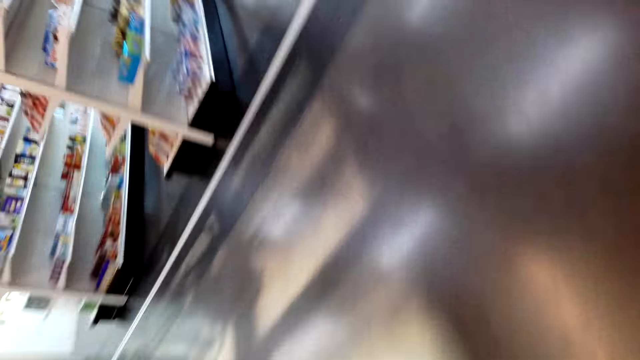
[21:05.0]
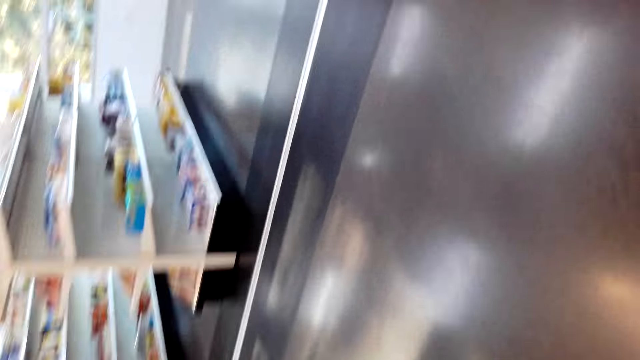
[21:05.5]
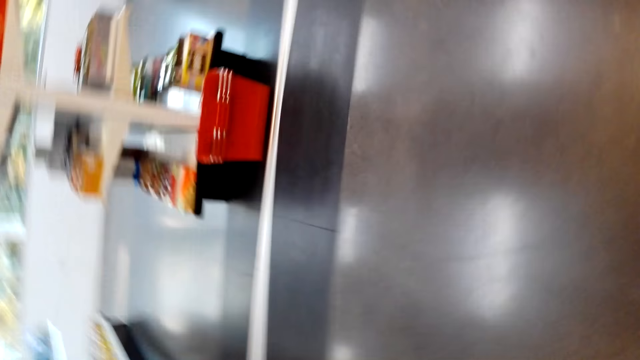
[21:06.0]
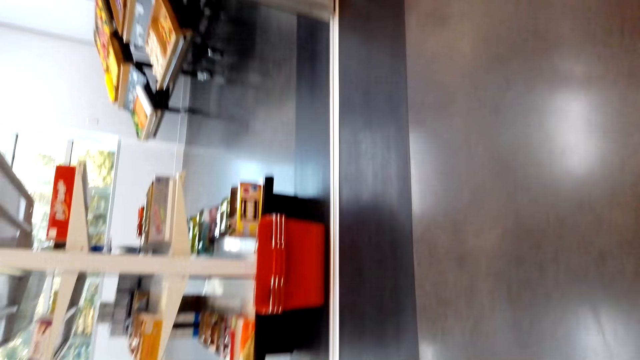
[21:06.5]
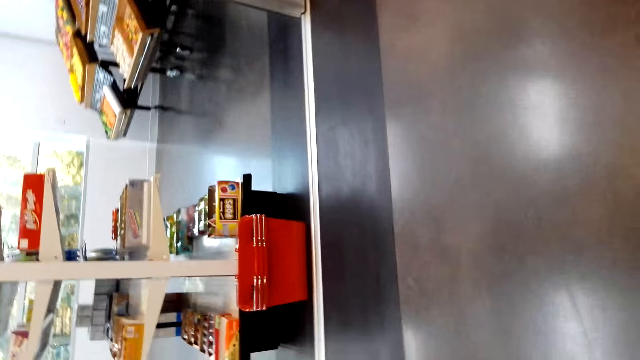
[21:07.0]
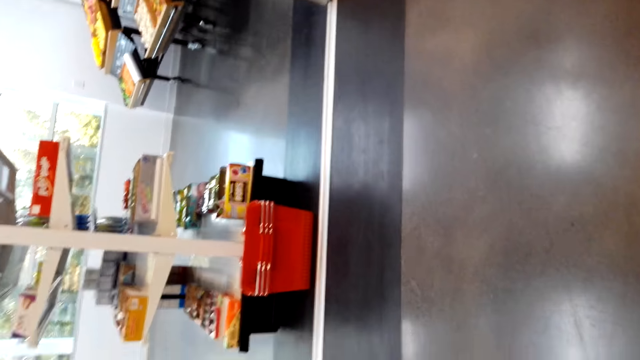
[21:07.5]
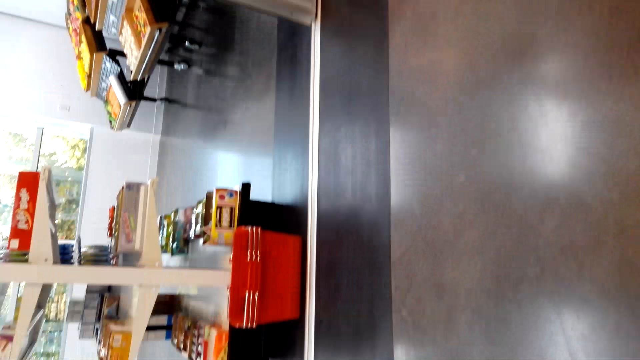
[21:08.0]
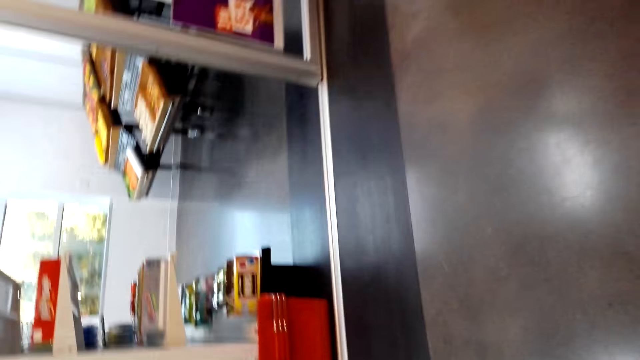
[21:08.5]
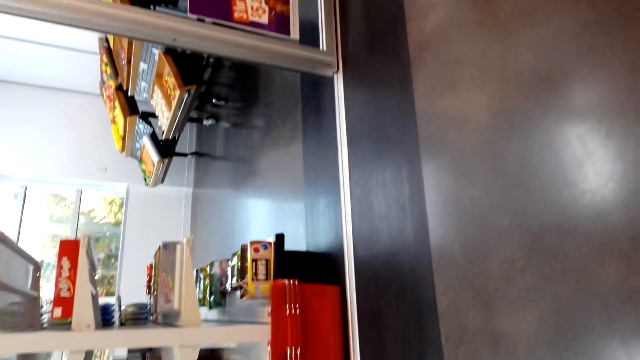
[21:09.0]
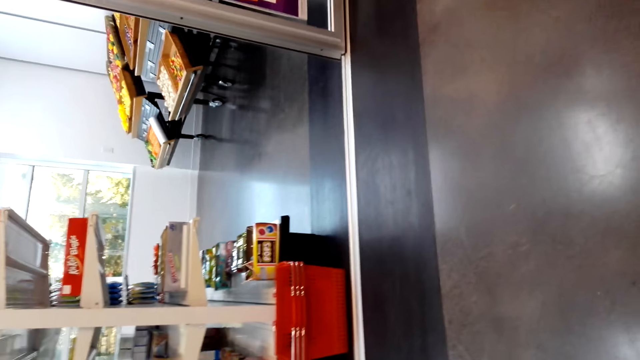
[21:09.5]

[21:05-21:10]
The camera wearer walks around.
